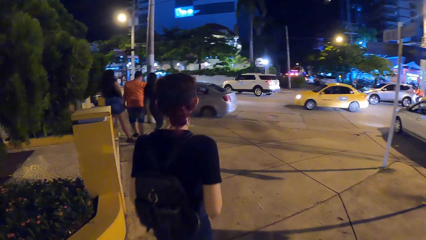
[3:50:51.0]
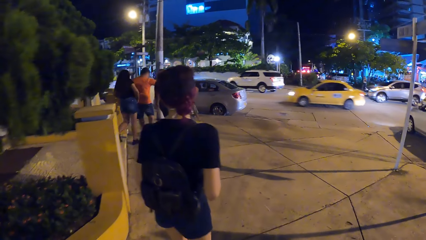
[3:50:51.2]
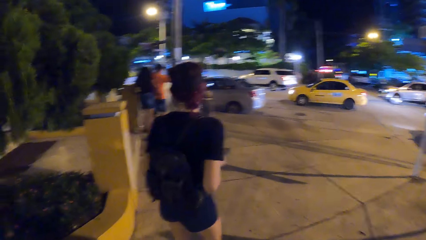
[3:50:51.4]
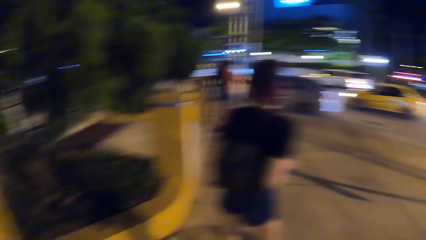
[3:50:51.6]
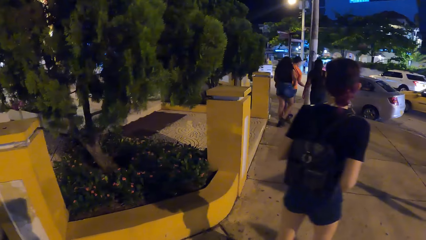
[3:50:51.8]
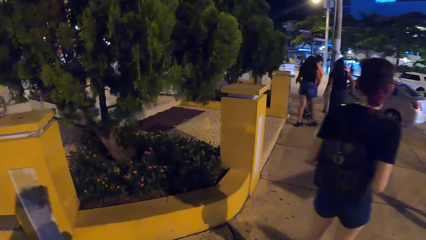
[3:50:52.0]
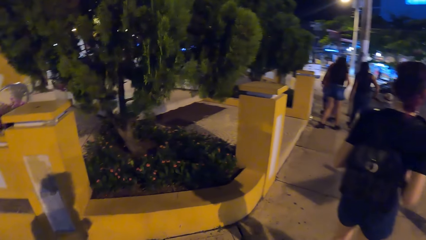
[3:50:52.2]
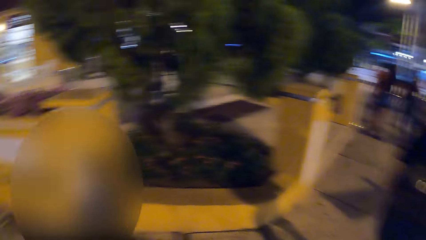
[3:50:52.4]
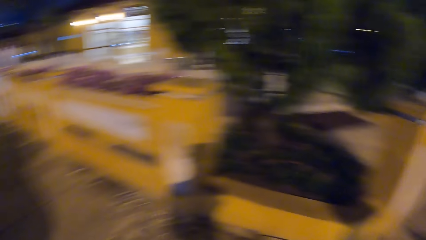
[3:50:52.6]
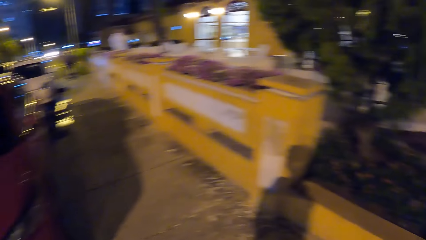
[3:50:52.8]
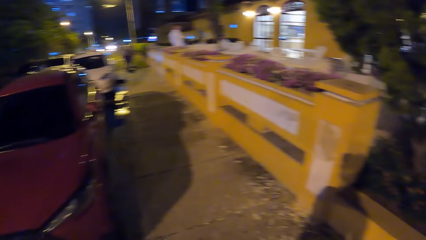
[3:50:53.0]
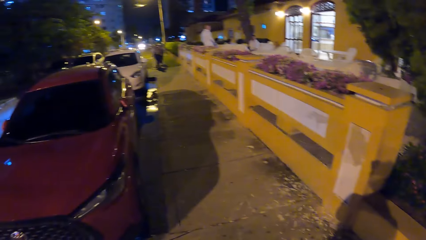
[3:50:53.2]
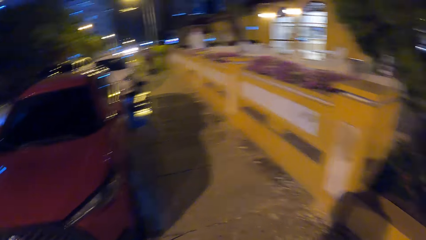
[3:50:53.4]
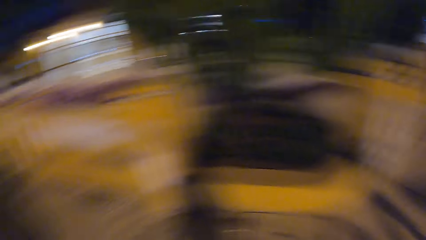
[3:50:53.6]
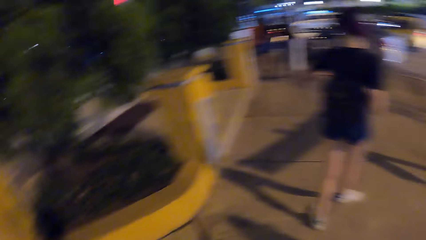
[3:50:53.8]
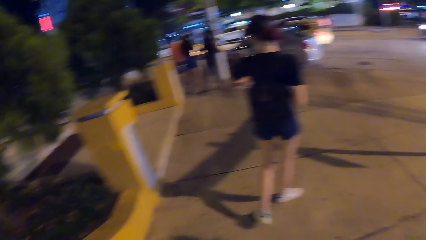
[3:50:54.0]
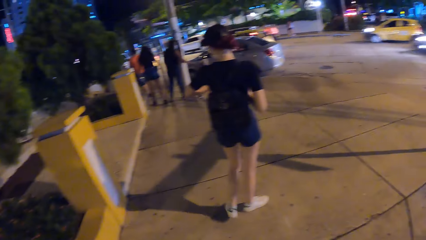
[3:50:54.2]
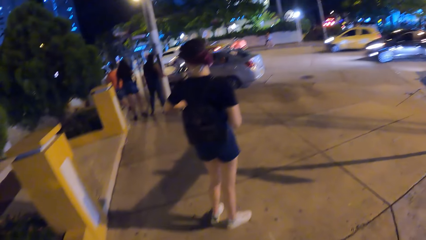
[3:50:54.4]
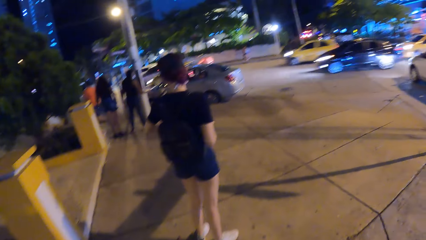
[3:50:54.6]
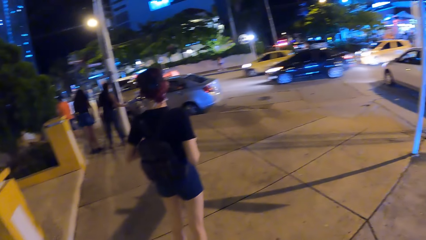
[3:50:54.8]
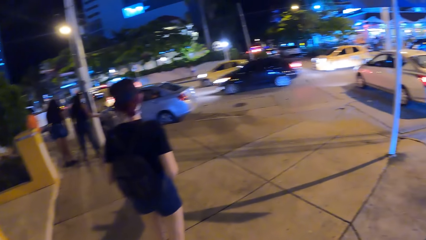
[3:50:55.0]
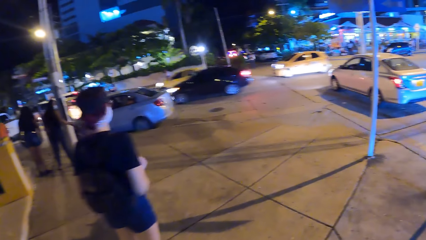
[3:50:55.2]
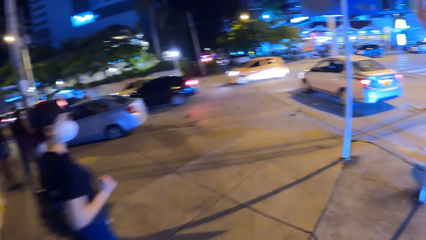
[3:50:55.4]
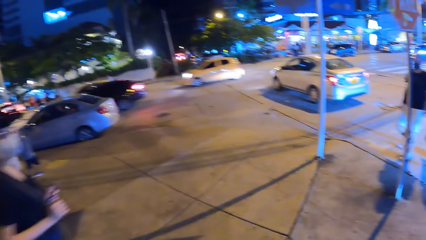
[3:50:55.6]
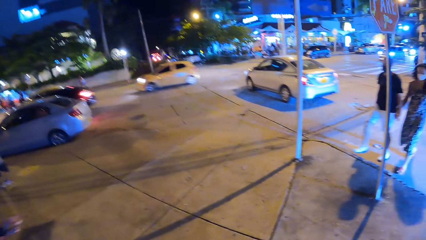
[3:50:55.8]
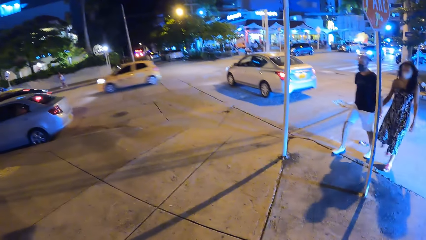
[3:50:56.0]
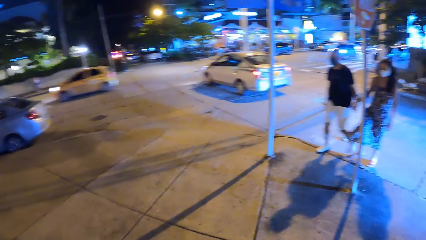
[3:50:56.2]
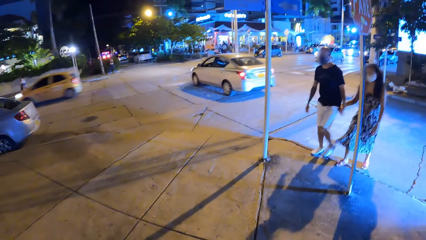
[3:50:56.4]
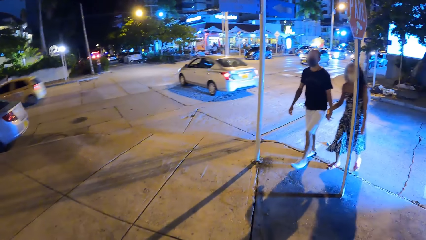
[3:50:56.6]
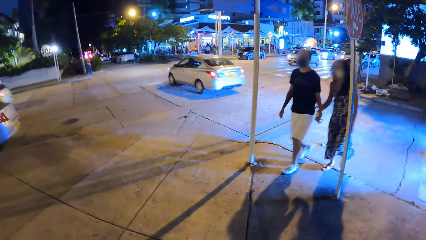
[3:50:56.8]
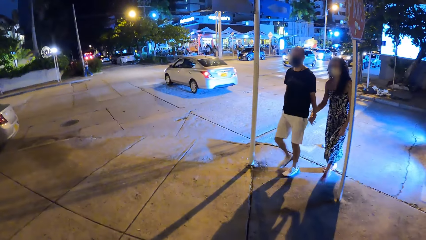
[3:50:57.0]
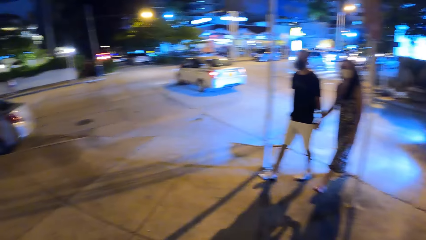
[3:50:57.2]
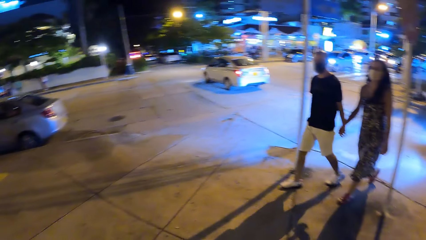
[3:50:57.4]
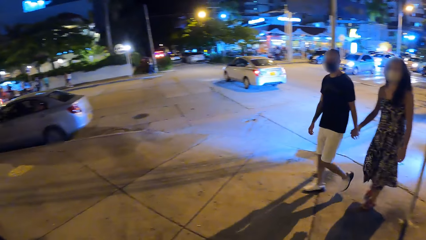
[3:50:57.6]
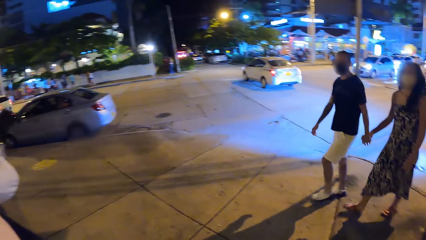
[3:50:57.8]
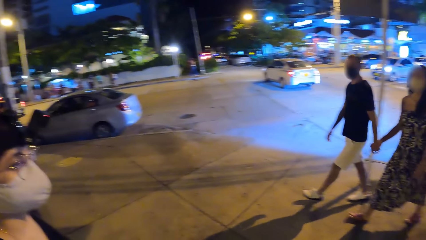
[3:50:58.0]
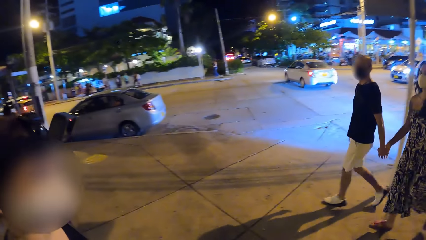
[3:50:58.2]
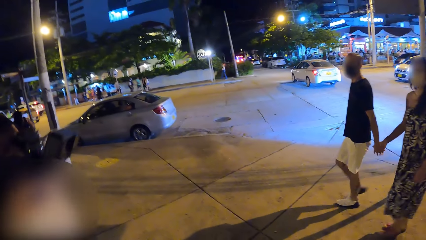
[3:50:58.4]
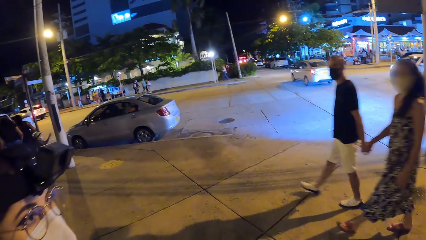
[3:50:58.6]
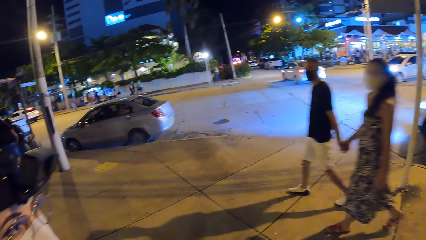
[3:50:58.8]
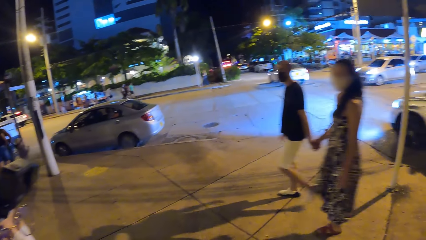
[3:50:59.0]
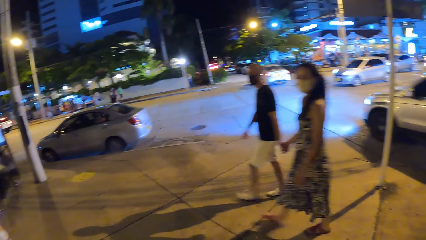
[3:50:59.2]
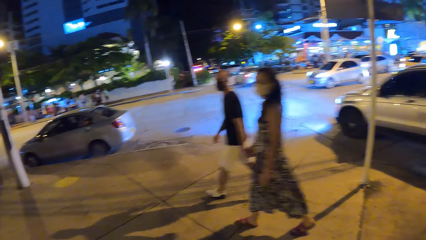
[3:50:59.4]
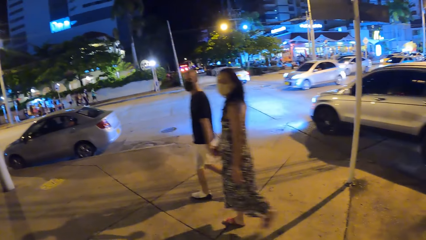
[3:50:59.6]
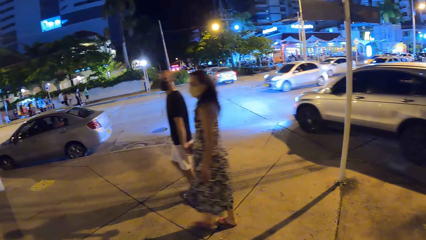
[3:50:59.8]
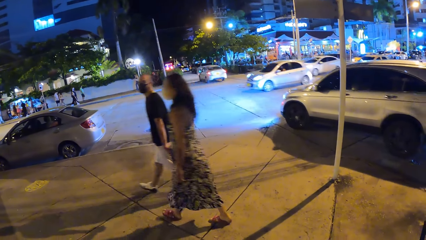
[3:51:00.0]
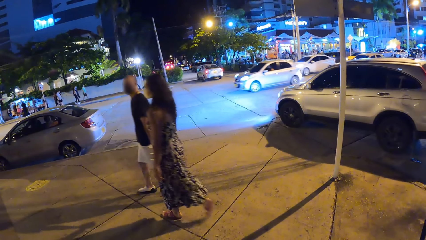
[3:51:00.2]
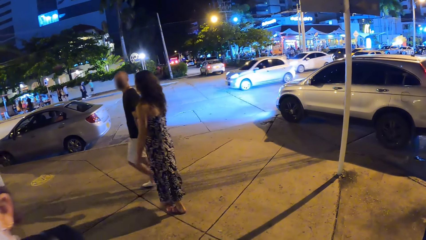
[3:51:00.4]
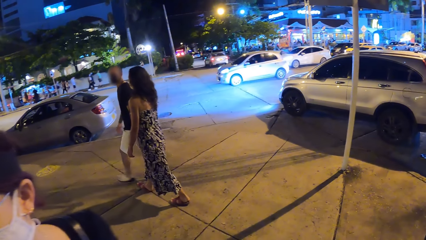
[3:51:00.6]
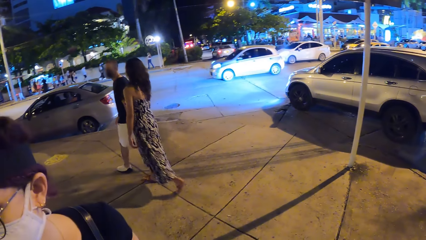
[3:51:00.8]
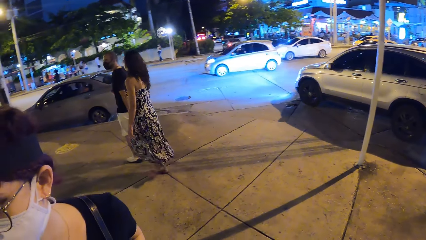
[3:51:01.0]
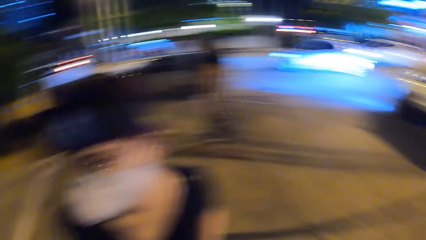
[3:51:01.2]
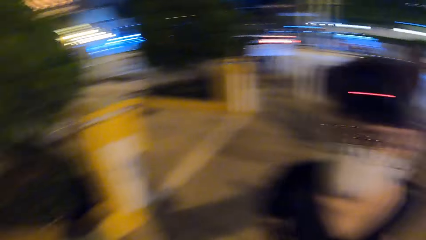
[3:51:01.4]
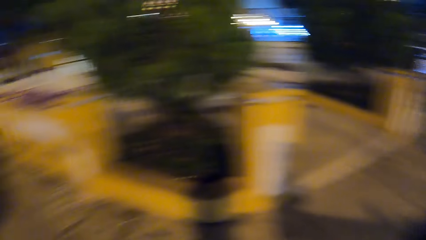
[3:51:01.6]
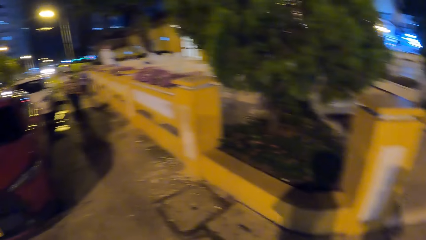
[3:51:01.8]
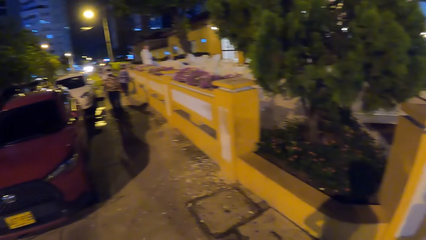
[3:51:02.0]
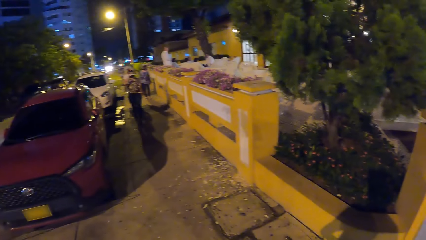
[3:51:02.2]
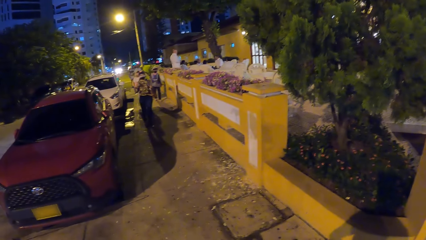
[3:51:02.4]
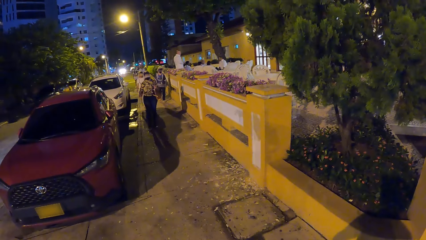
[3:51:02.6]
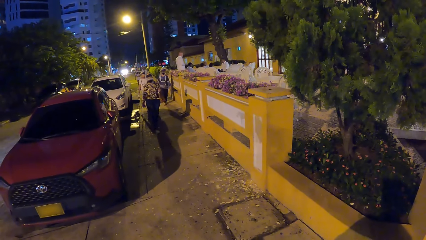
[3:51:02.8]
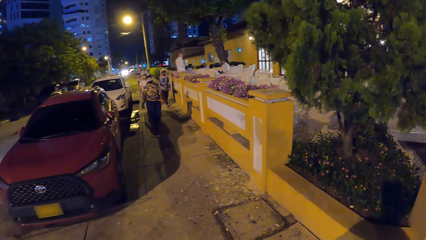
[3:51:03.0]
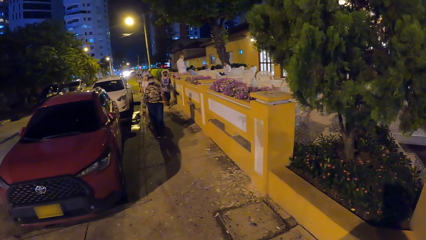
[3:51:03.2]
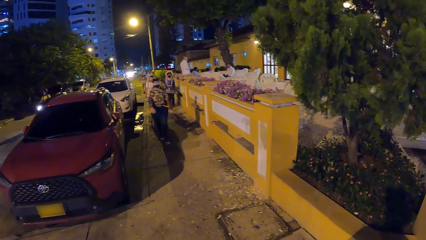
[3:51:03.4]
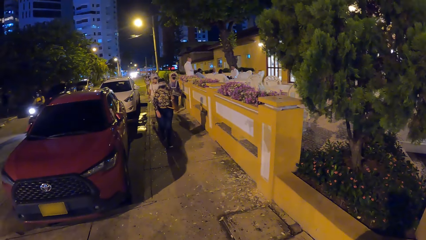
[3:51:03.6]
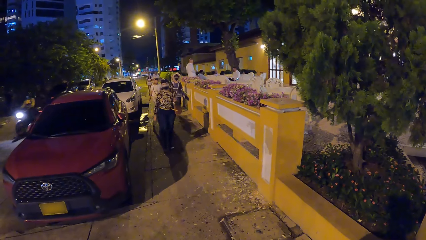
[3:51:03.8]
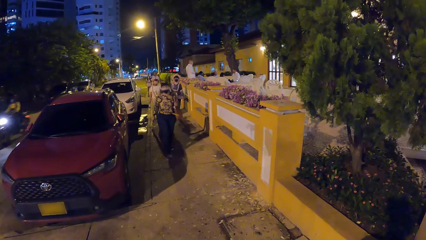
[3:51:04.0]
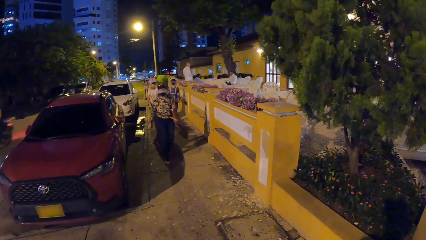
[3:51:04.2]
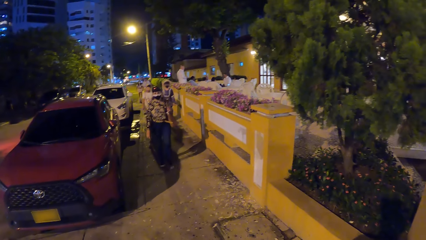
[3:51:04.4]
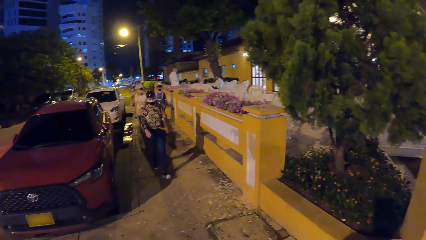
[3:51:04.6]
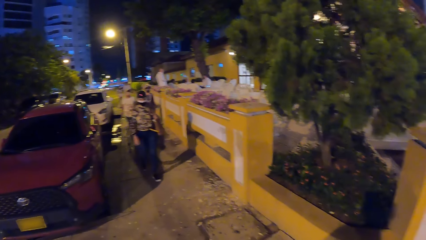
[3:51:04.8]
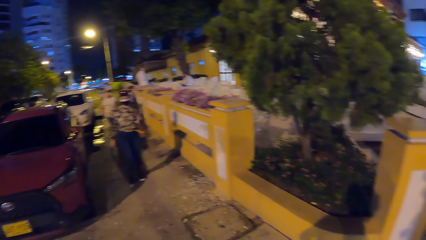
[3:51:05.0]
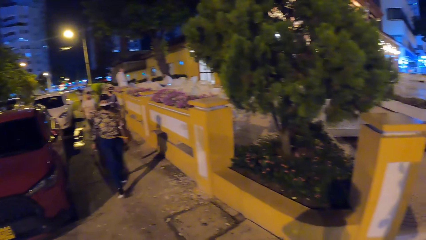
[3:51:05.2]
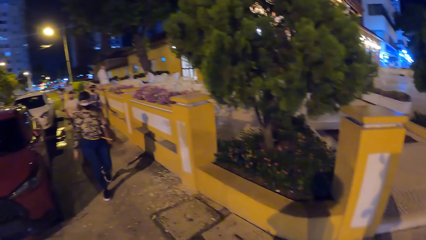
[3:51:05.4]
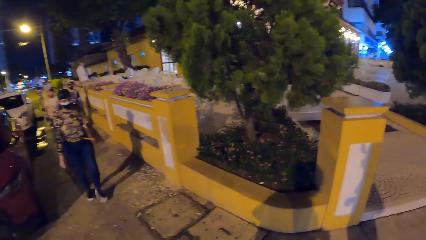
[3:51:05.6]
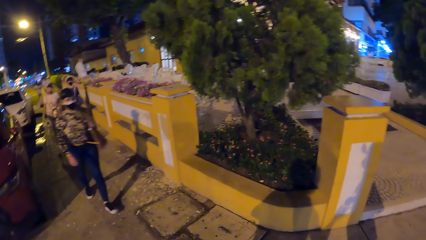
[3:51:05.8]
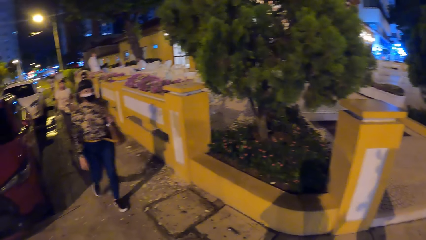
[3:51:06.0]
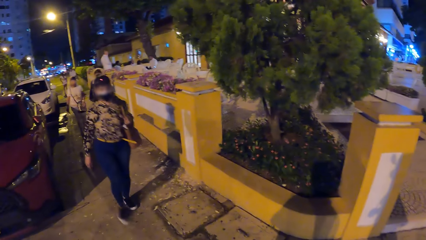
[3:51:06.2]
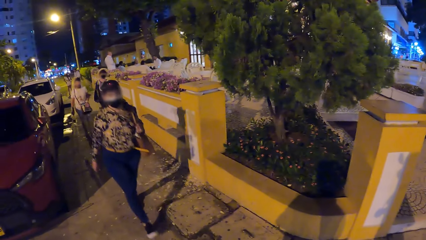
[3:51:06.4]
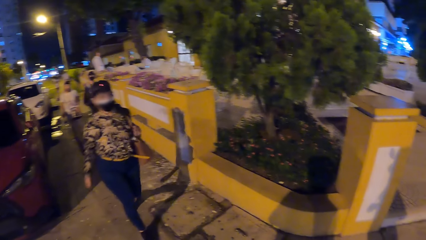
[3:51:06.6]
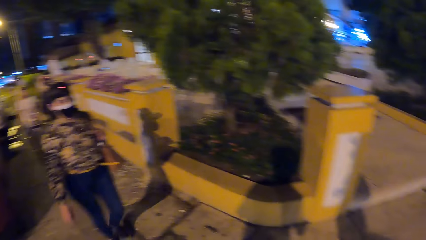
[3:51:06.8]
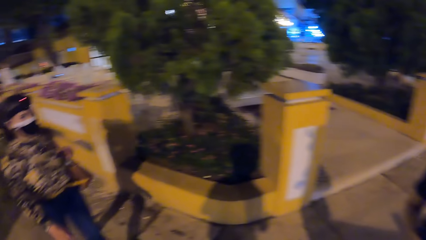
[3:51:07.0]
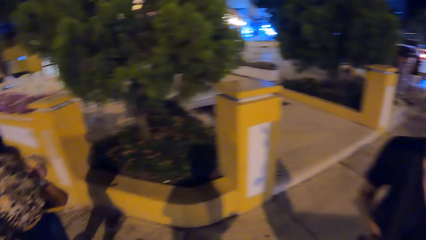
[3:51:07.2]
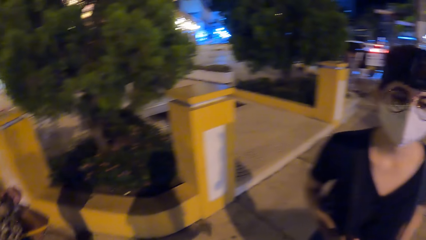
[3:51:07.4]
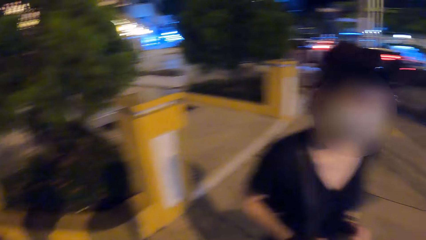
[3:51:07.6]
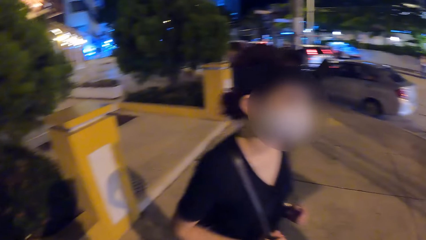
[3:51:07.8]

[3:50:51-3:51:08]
The camera wearer walks behind a lady. They stand on the pavement. They look around the footpath. They stand with the lady at the junction. A man walks past the camera wearer on the walkway. A woman walks past the camera wearer on the walkway. Another lady walks towards the camera wearer. The camera wearer looks at the other lady.
